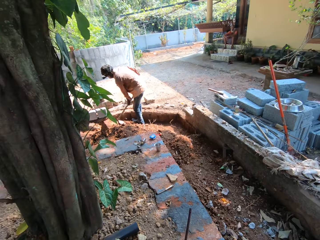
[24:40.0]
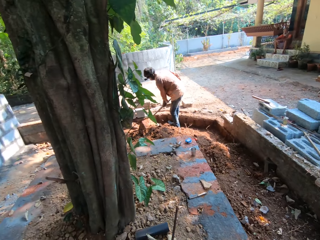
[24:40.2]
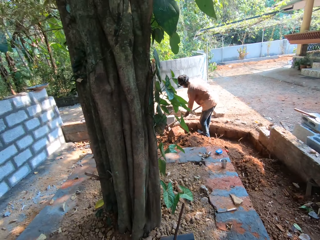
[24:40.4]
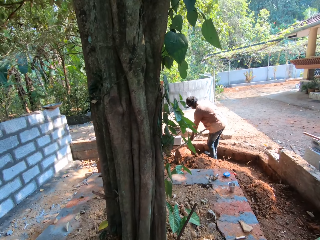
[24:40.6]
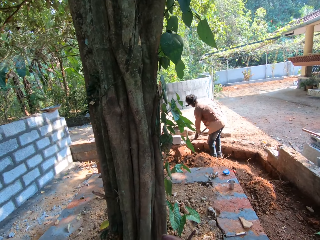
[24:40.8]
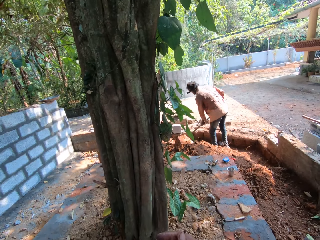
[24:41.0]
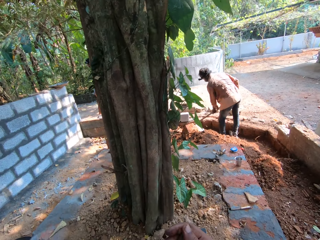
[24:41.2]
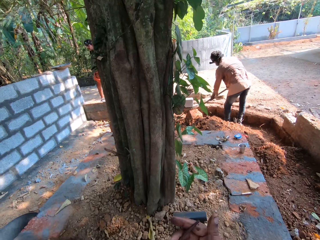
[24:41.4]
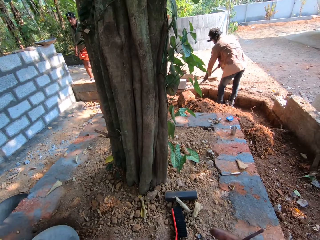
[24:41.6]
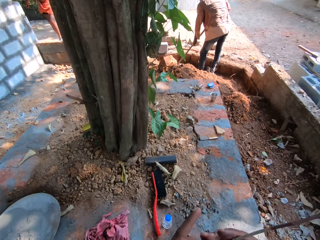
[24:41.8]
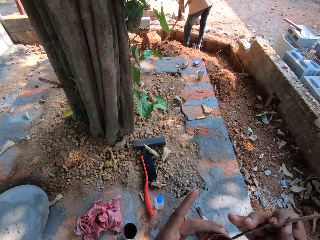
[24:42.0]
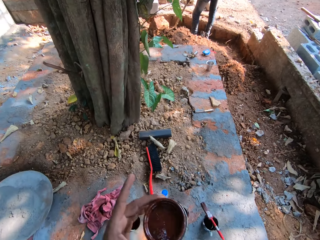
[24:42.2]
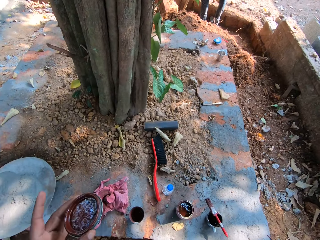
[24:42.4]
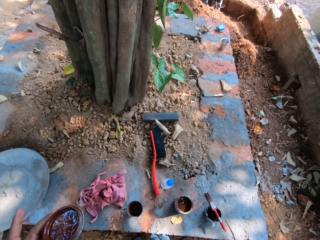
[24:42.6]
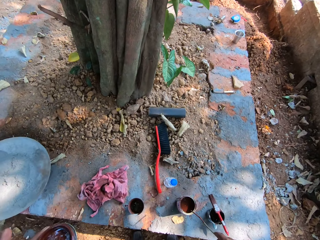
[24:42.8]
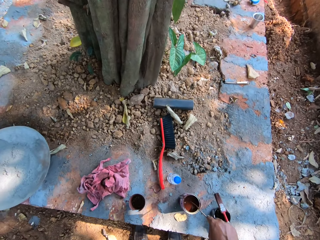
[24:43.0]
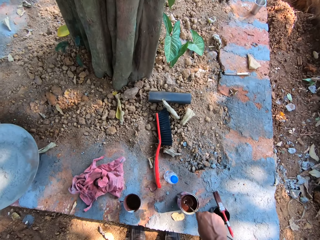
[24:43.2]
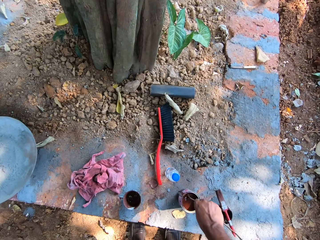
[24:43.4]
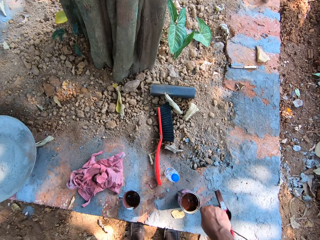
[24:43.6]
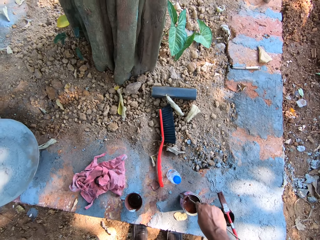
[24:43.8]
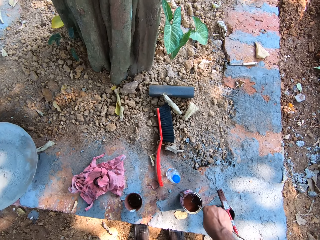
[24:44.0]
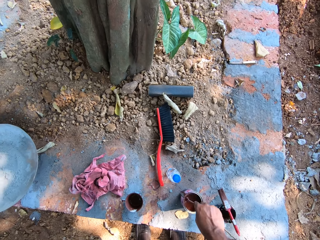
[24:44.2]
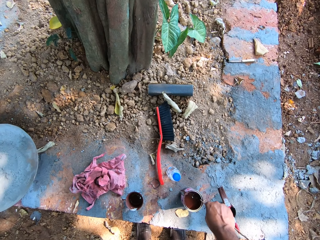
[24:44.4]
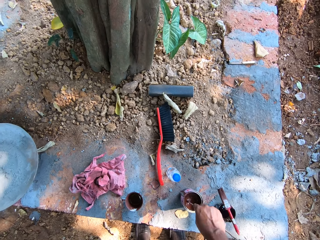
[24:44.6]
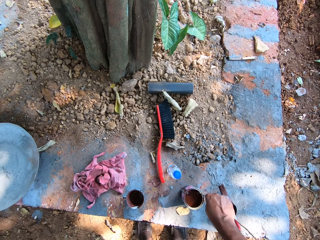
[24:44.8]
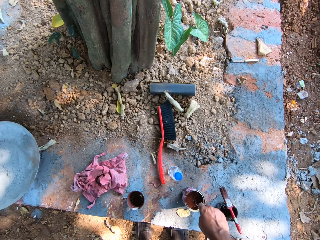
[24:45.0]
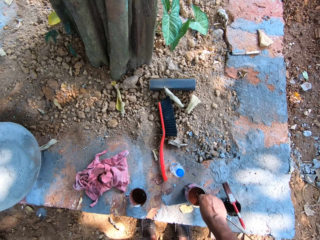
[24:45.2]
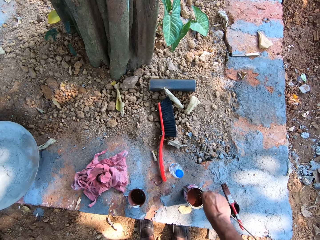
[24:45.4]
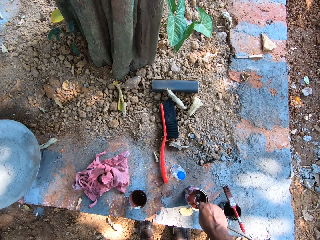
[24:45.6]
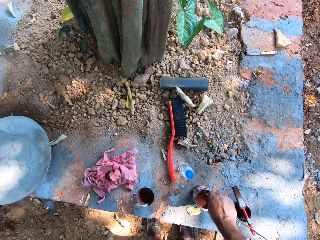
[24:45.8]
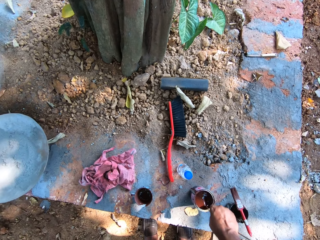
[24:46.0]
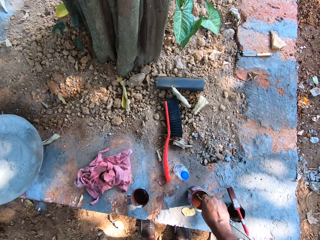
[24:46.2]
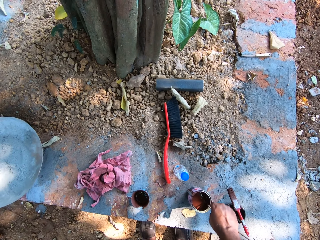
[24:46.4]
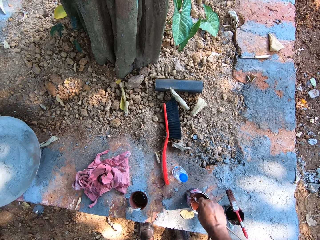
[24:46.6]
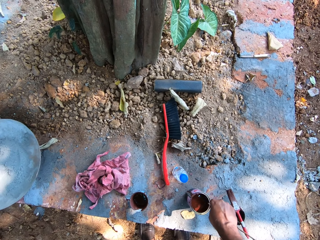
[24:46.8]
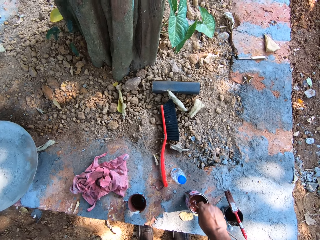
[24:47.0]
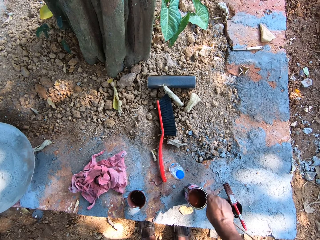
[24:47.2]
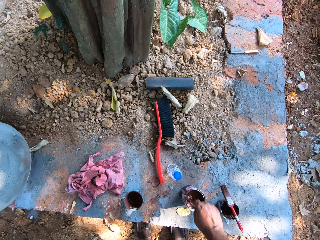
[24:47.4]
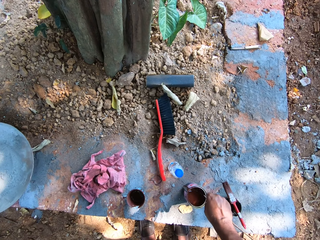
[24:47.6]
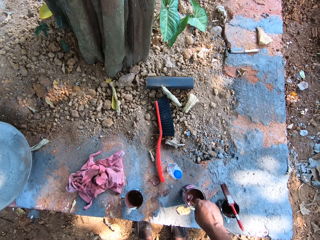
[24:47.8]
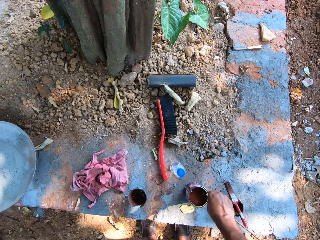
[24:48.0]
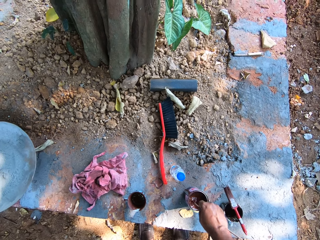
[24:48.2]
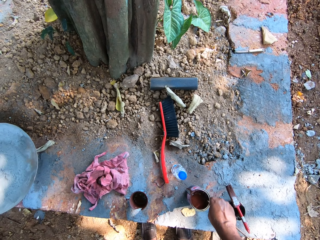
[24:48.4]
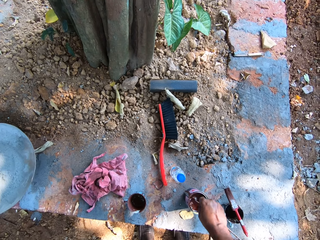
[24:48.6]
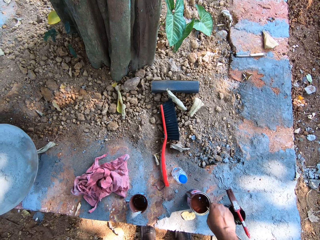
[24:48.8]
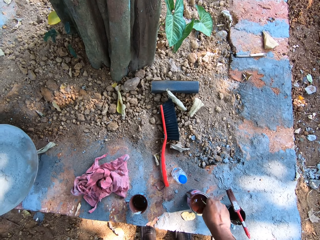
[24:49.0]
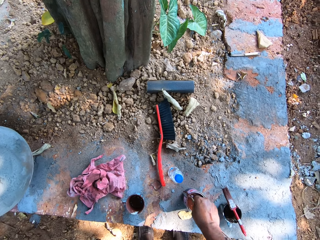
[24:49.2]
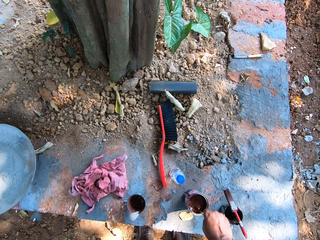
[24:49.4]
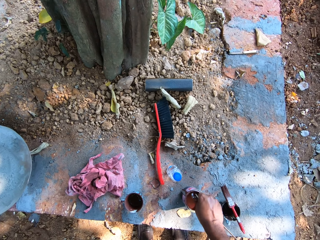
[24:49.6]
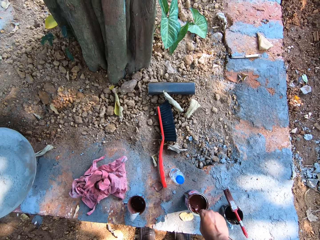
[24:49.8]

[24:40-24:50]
The camera wearer looks around. He stirs the paint in the can of paint on the floor with the twig in his right hand.

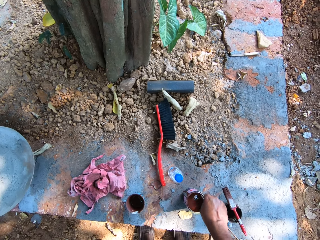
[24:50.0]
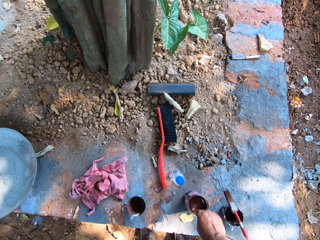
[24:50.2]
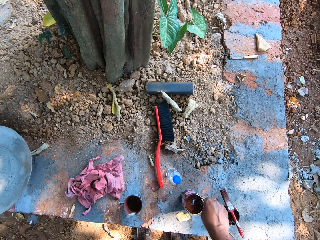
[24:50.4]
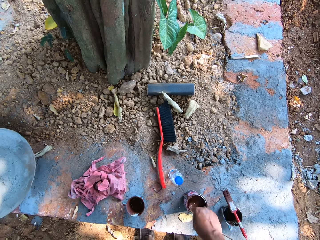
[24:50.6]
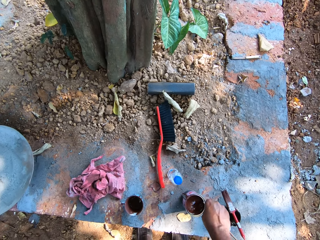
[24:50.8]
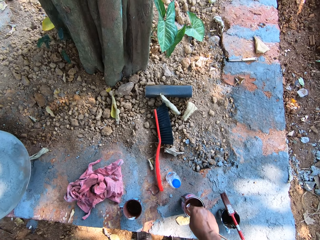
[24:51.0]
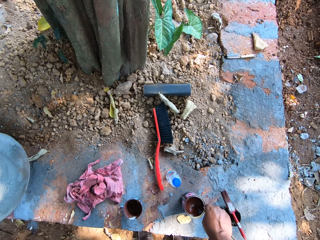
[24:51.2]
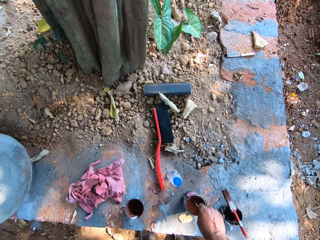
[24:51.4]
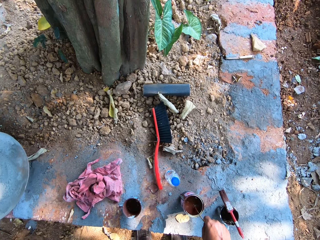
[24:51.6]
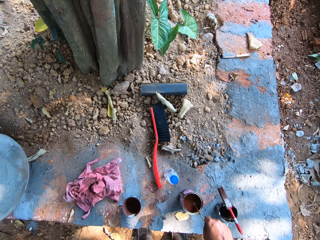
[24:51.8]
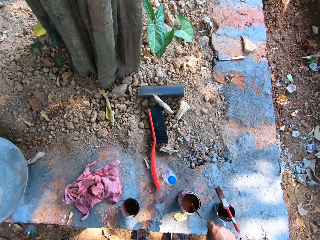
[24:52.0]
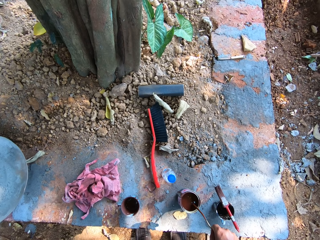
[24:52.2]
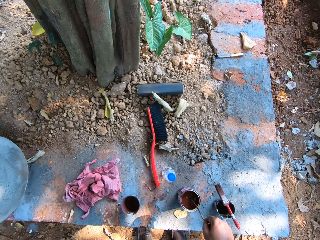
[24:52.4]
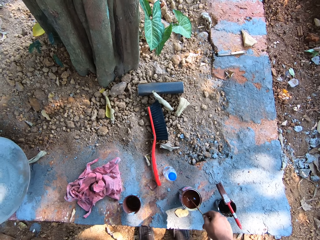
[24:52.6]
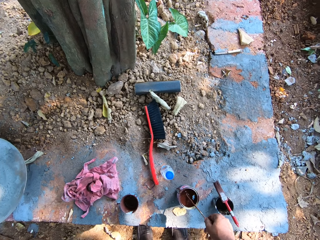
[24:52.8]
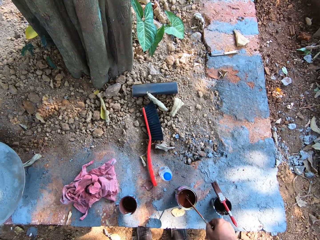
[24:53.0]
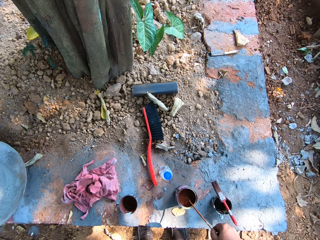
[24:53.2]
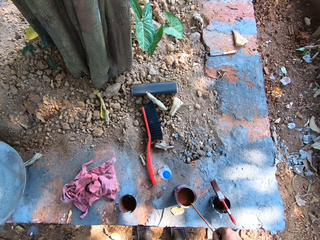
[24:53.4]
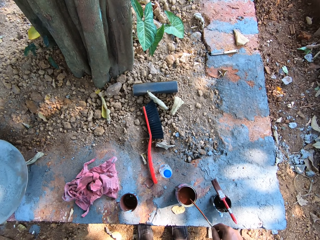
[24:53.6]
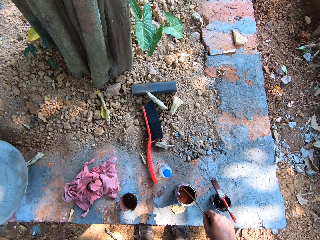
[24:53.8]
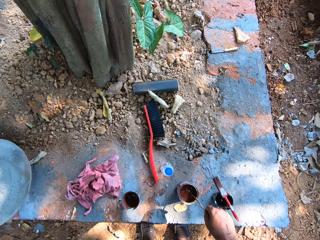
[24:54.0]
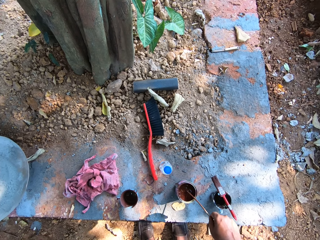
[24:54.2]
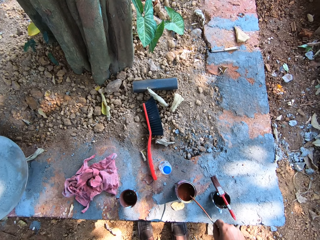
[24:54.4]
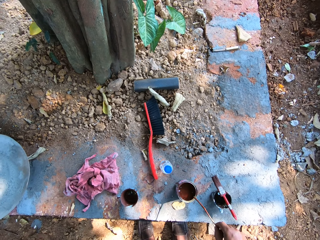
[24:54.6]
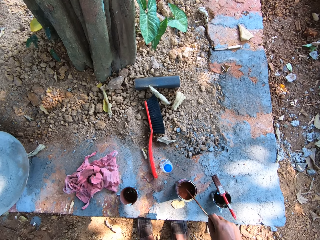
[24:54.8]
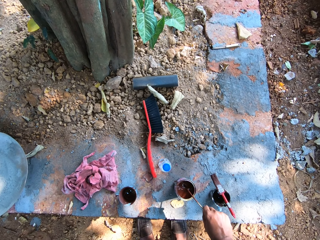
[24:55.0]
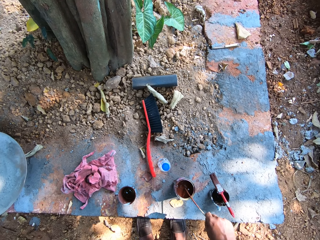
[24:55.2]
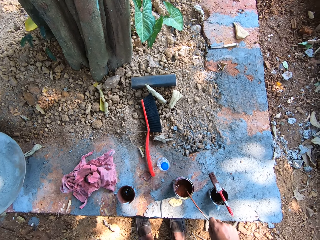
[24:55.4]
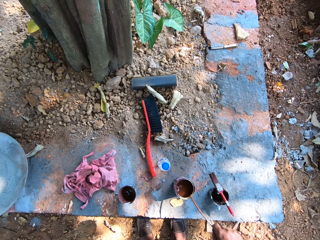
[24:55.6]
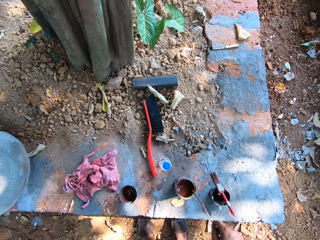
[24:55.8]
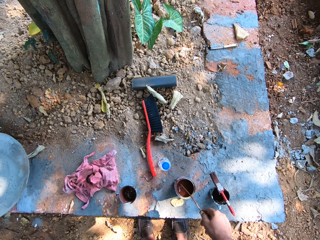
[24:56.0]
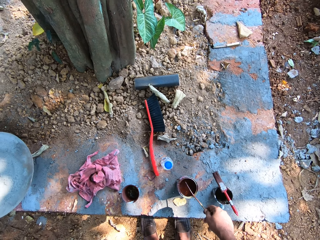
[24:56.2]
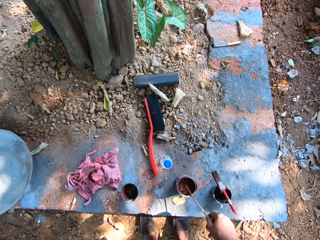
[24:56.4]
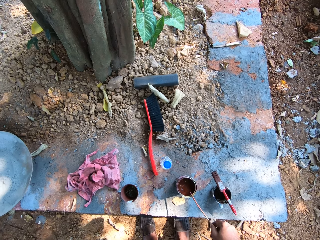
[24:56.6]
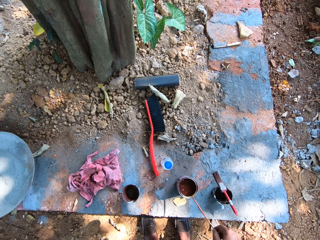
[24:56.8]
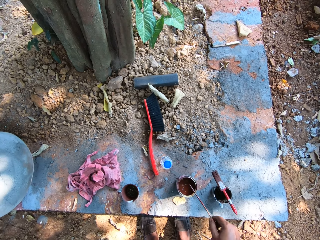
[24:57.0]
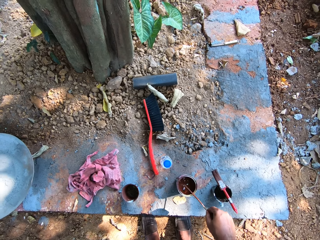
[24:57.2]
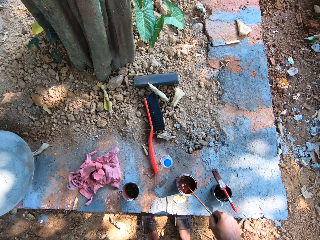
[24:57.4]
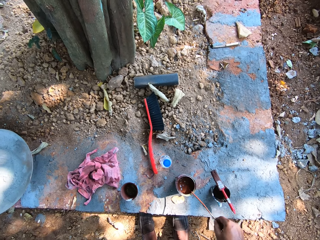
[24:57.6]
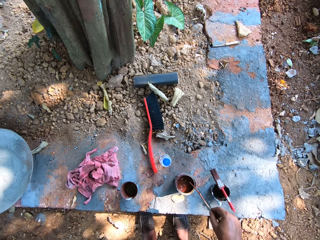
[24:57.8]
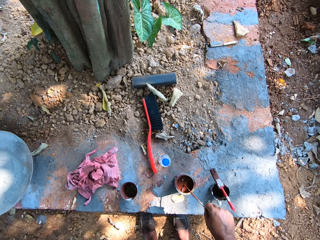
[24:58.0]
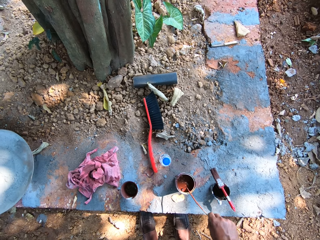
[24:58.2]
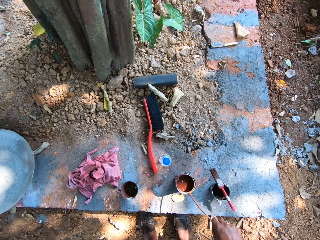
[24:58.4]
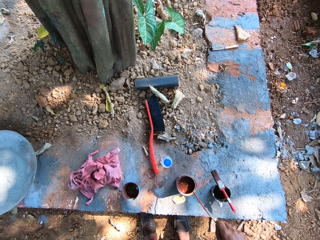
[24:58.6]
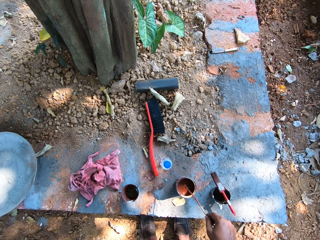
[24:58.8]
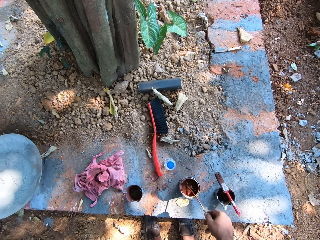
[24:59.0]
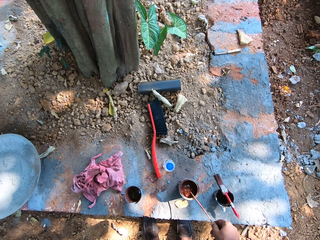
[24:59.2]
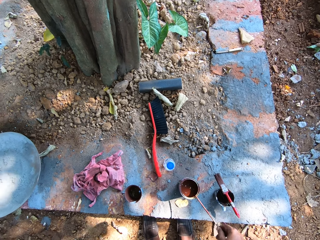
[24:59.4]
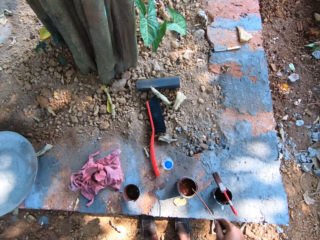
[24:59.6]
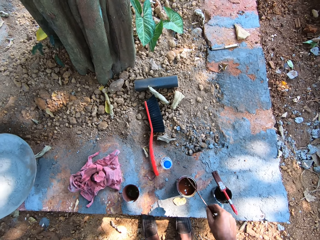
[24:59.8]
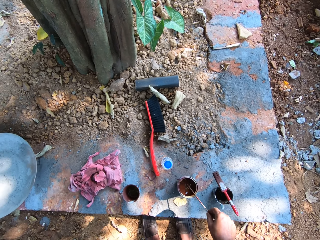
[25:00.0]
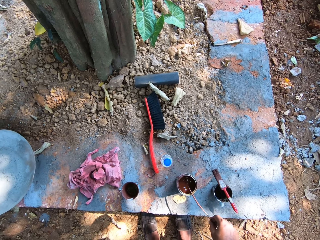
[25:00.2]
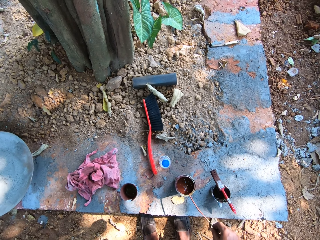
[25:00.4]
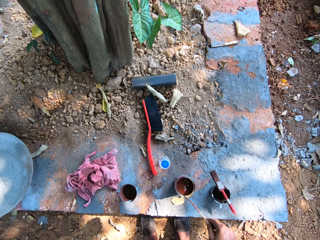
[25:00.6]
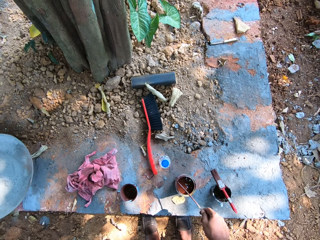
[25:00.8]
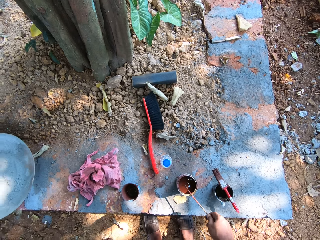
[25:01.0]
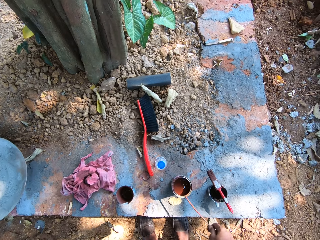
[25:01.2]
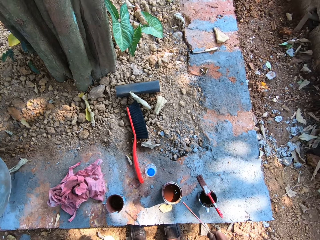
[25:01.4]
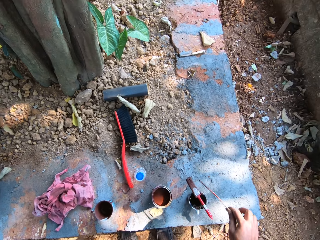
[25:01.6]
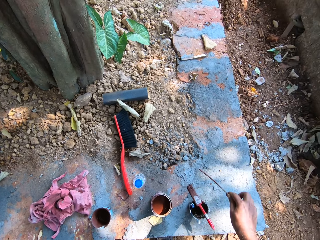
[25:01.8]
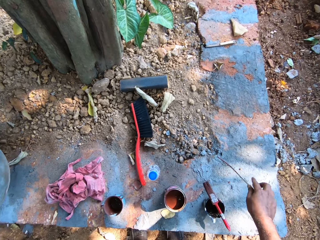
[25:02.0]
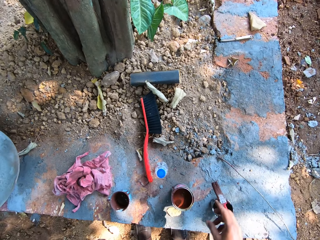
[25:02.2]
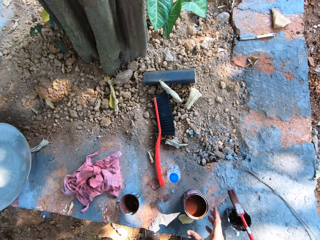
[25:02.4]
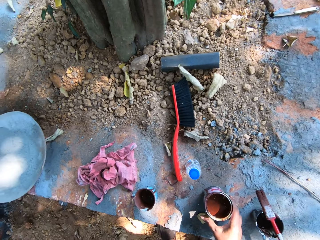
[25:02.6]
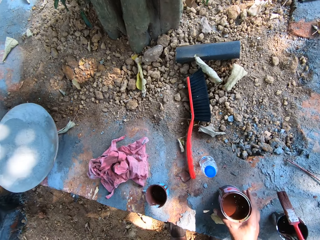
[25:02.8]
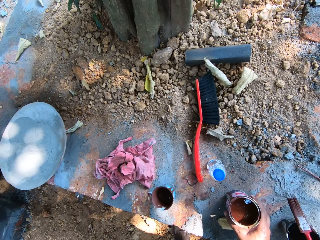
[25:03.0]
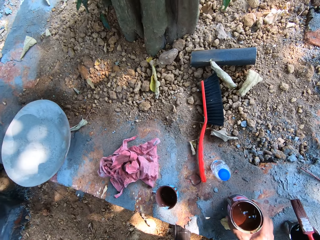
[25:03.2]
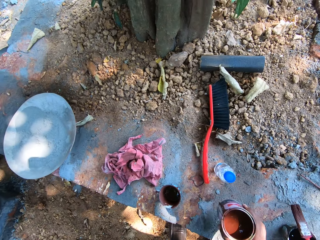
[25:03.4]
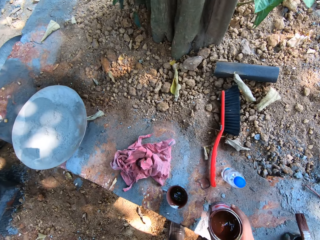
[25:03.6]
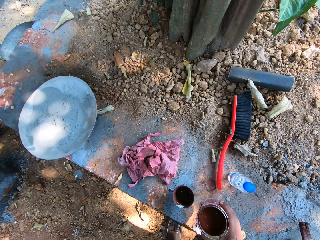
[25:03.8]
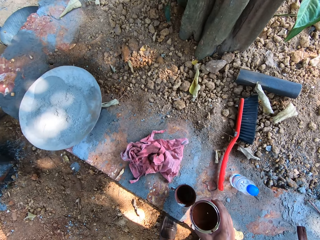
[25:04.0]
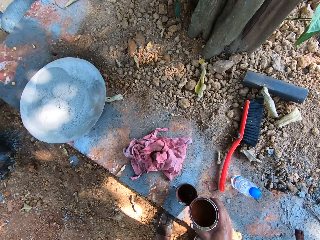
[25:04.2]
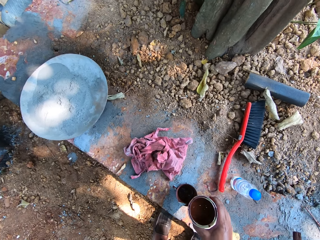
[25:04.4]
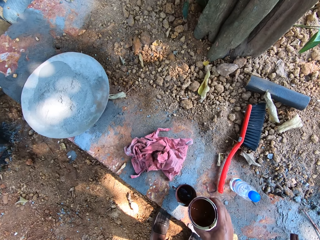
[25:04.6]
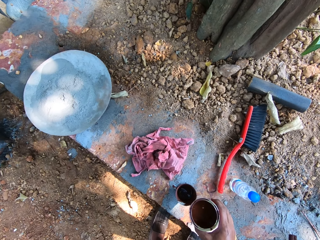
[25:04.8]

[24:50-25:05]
The camera wearer scrapes the twig in his right hand on the edge of the can of paint on the floor. He drops the twig in his right hand on the floor. He picks up the can of paint from the floor with his right hand.
